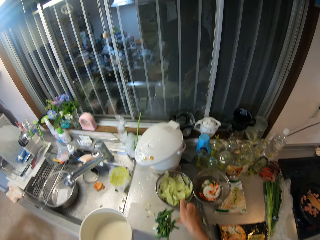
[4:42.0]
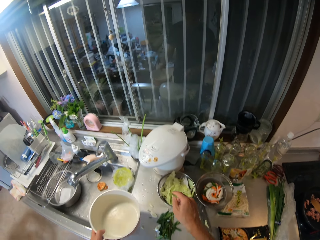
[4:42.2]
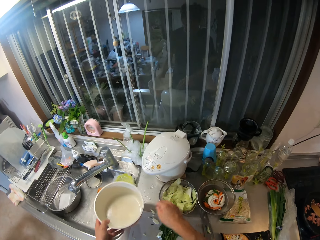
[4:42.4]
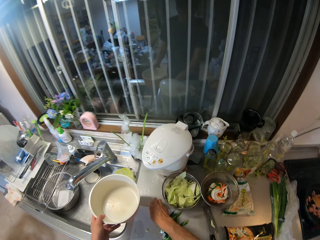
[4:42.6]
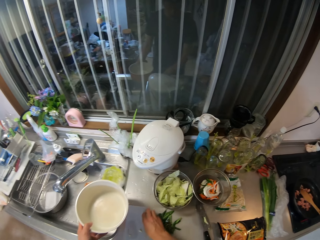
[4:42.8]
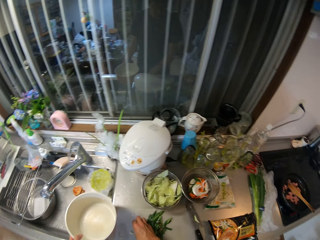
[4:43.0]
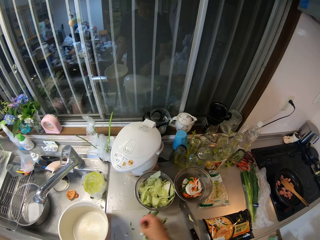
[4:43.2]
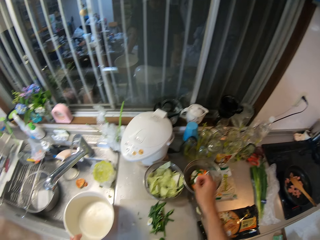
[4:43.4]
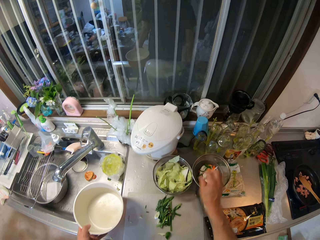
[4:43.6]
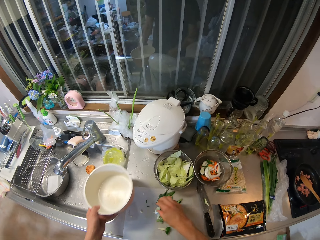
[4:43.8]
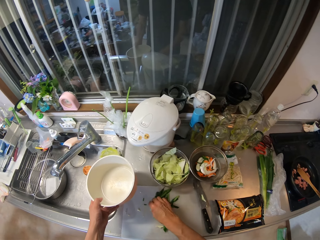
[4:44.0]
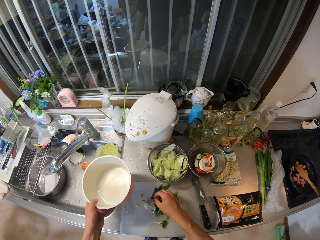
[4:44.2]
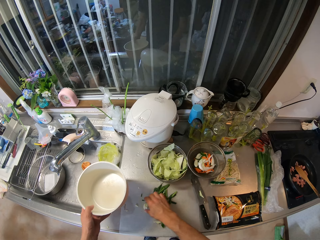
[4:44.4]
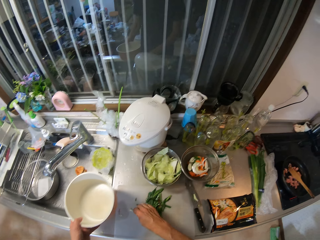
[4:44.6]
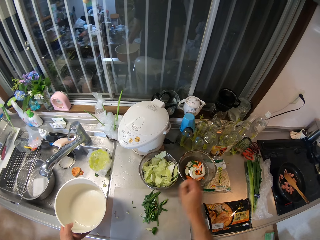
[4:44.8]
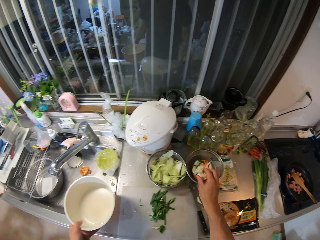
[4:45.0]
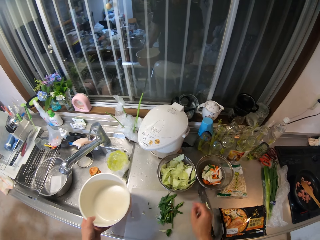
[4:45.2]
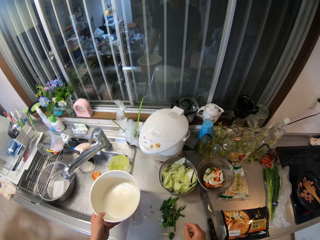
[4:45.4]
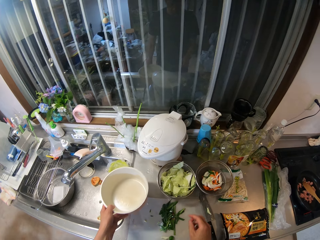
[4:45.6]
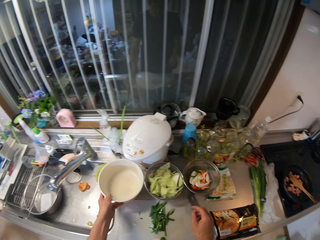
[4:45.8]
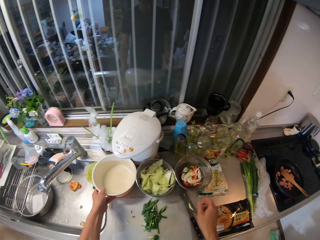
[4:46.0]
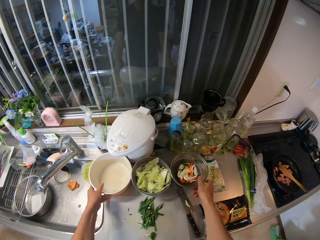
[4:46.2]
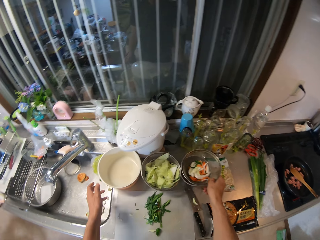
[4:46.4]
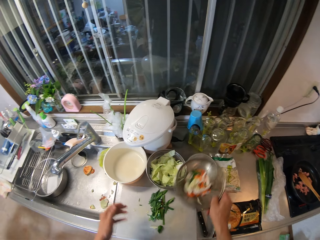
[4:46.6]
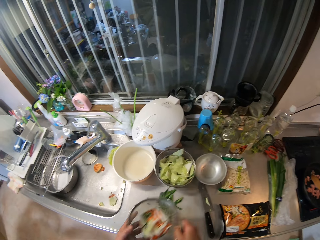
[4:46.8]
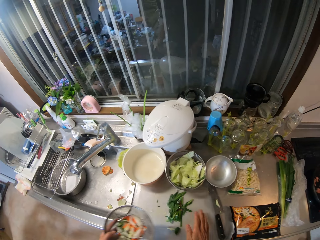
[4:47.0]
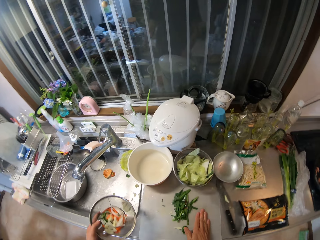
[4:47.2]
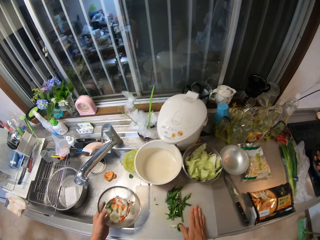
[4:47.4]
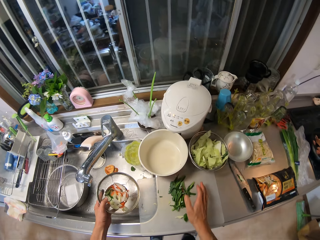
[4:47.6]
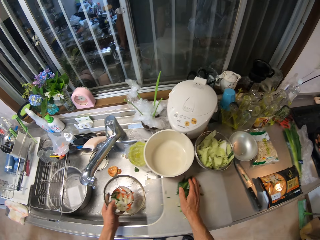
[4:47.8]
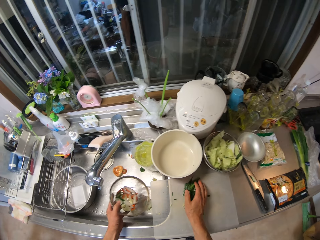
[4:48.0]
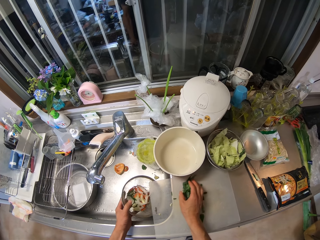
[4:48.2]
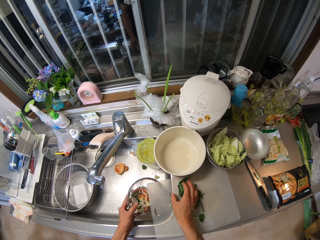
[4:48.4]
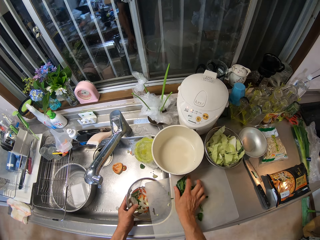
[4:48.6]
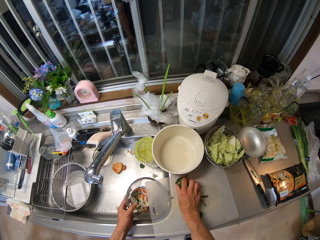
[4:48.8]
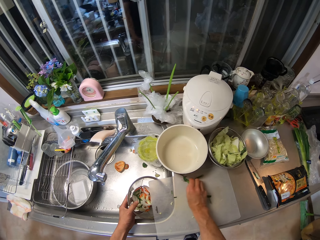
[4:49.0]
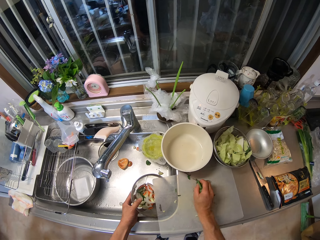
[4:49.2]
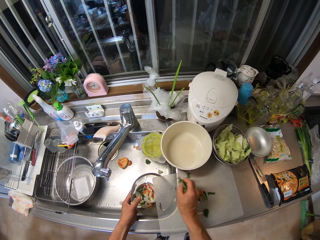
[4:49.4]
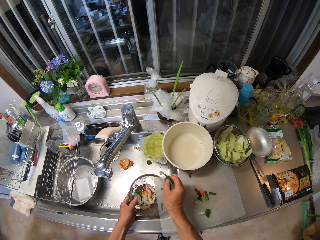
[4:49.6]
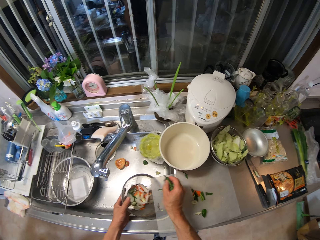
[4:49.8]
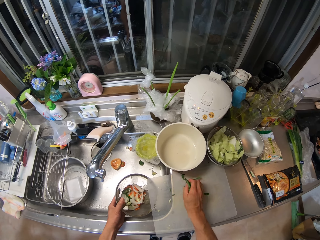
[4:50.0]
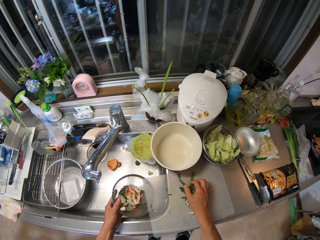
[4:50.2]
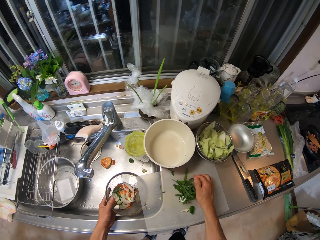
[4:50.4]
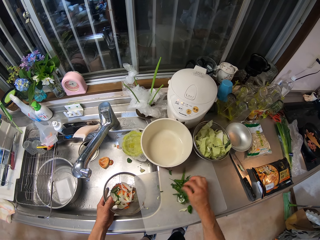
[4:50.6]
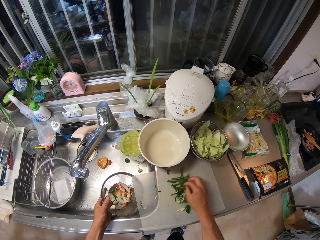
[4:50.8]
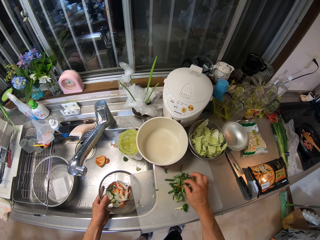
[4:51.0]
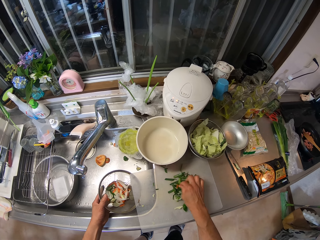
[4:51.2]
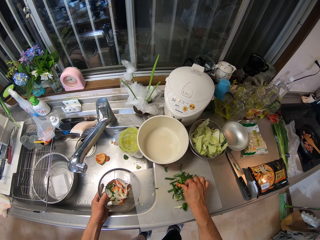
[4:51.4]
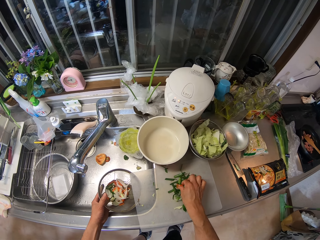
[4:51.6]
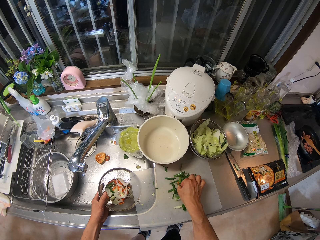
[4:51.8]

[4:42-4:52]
The camera wearer moves the sieve with cabbage on the kitchen cabinet. They pick the cabbage. They pack some veggies on the cutting board. They put the cabbage in the colander. They drop the veggies inside the sieve with veggies on the kitchen cabinet. They drop the pot on the kitchen cabinet. They pick up the sieve on the kitchen cabinet. They pour the vegetables on a cutting board inside the sieve. They hold the veggies.

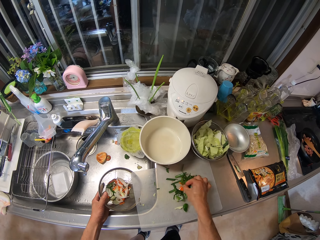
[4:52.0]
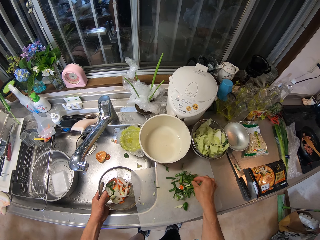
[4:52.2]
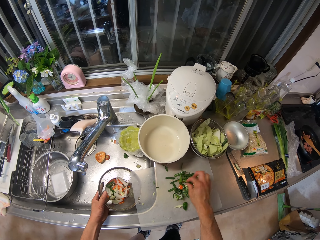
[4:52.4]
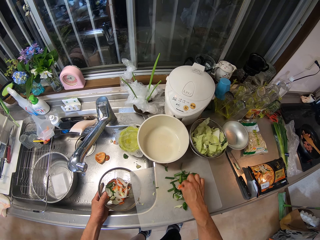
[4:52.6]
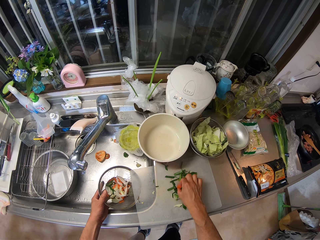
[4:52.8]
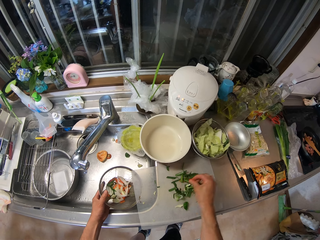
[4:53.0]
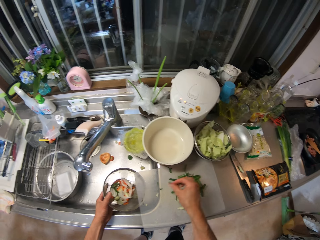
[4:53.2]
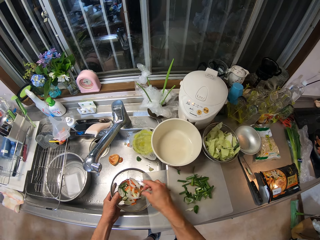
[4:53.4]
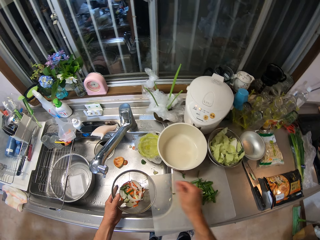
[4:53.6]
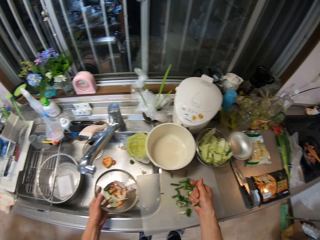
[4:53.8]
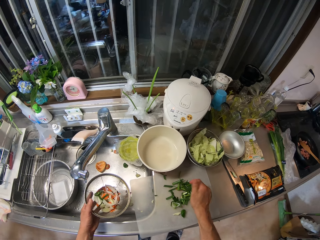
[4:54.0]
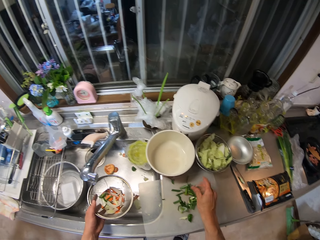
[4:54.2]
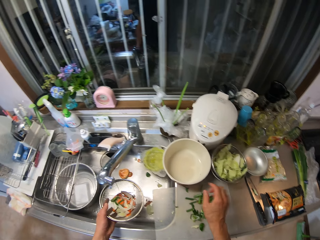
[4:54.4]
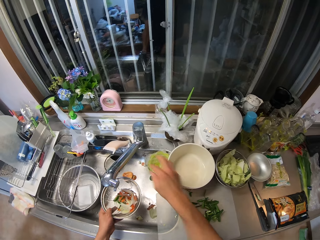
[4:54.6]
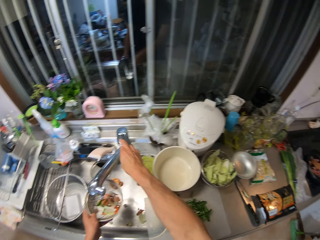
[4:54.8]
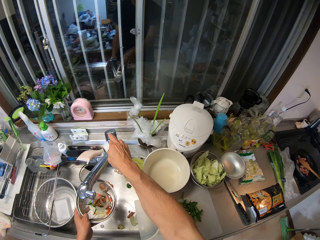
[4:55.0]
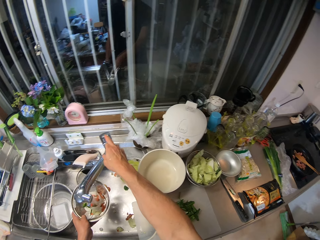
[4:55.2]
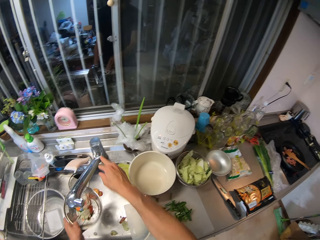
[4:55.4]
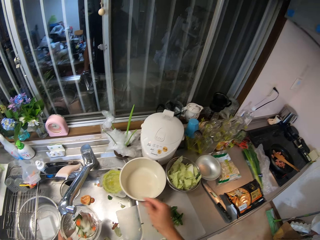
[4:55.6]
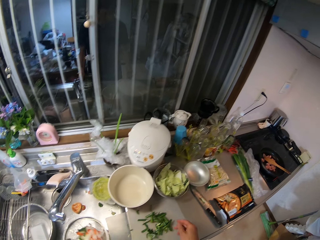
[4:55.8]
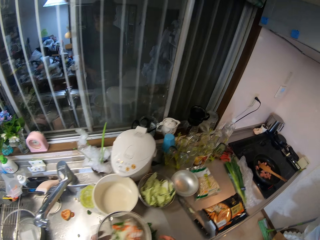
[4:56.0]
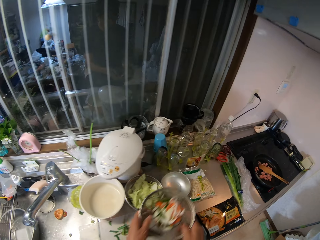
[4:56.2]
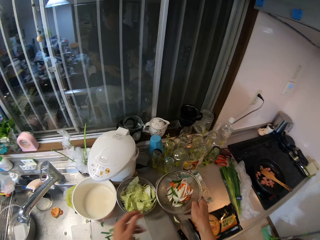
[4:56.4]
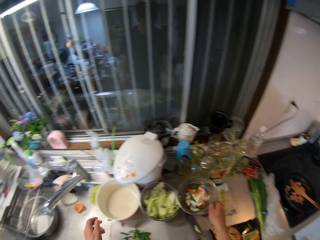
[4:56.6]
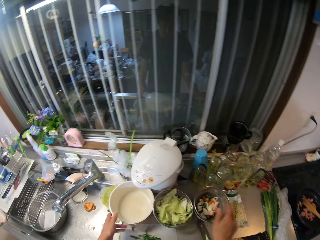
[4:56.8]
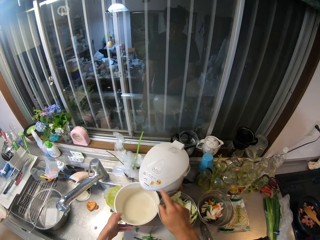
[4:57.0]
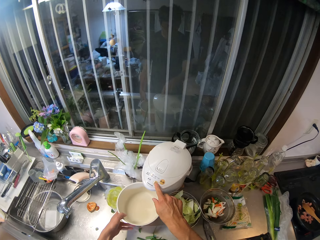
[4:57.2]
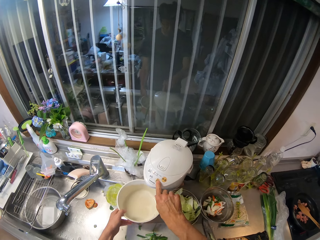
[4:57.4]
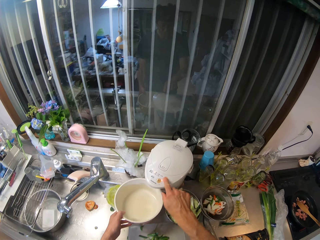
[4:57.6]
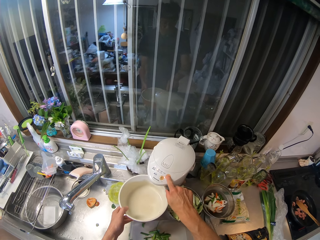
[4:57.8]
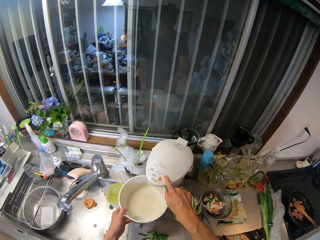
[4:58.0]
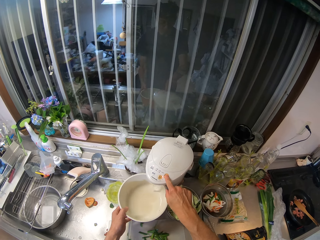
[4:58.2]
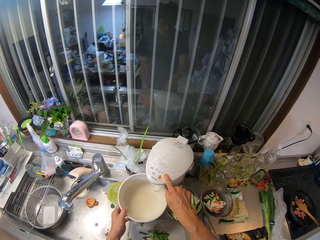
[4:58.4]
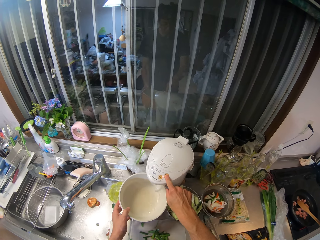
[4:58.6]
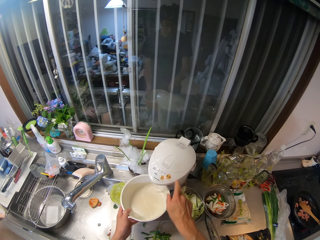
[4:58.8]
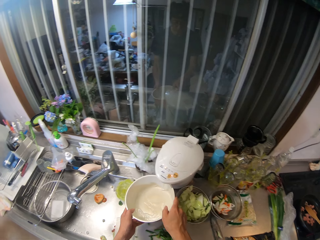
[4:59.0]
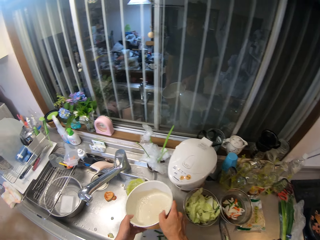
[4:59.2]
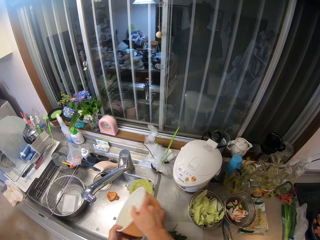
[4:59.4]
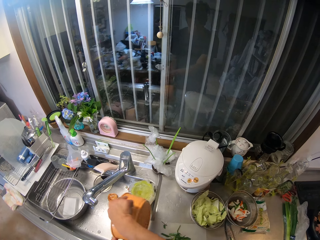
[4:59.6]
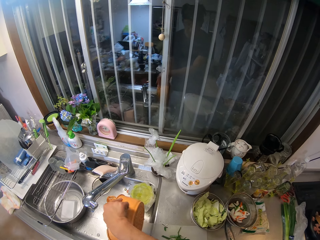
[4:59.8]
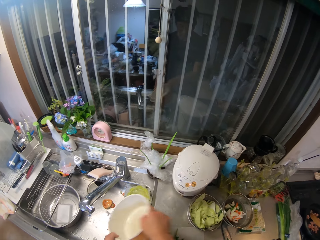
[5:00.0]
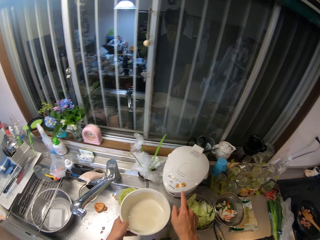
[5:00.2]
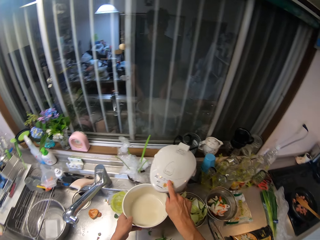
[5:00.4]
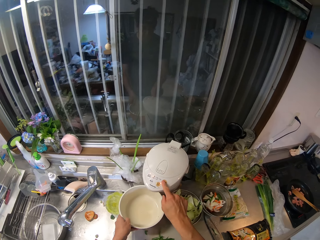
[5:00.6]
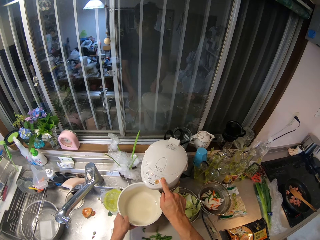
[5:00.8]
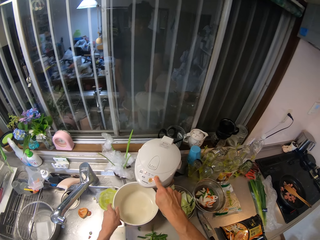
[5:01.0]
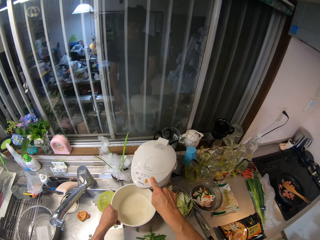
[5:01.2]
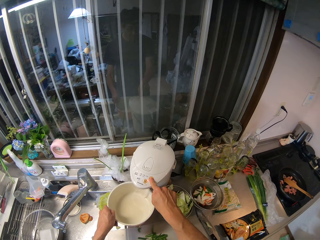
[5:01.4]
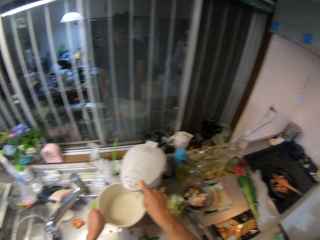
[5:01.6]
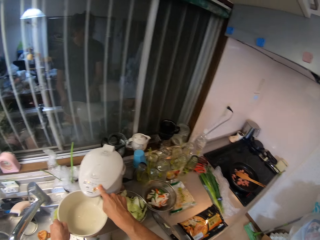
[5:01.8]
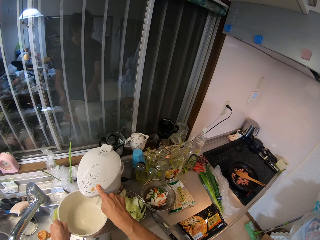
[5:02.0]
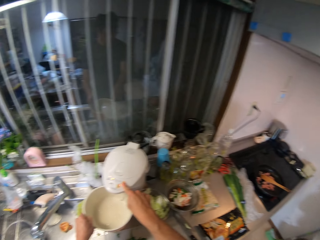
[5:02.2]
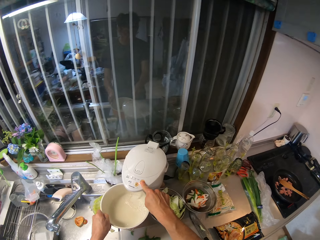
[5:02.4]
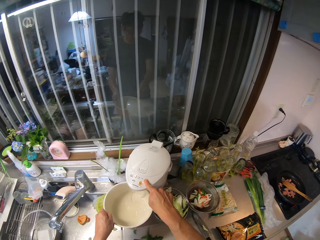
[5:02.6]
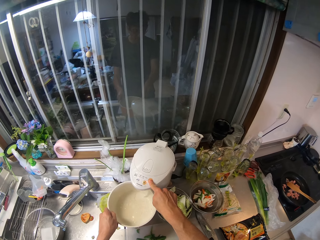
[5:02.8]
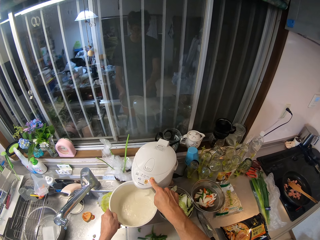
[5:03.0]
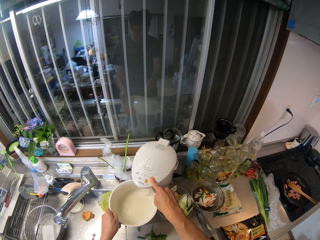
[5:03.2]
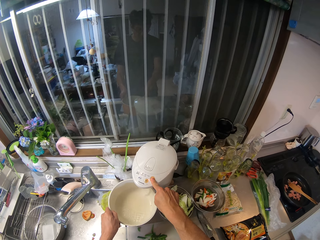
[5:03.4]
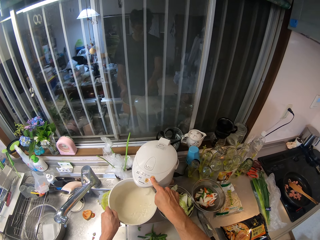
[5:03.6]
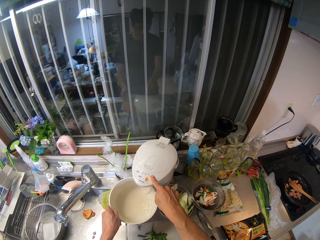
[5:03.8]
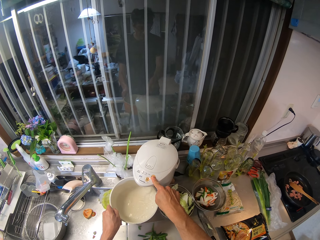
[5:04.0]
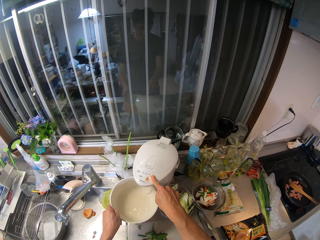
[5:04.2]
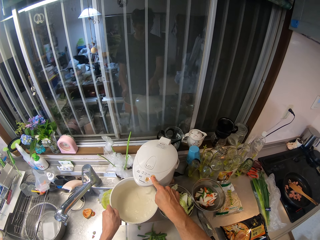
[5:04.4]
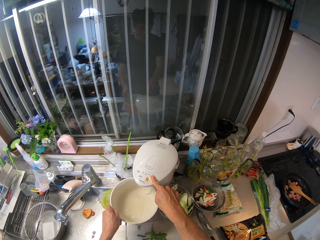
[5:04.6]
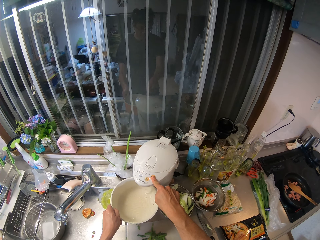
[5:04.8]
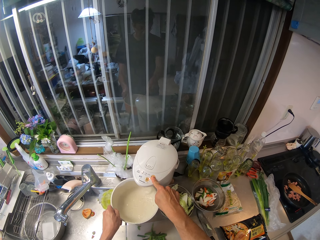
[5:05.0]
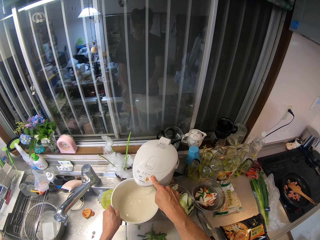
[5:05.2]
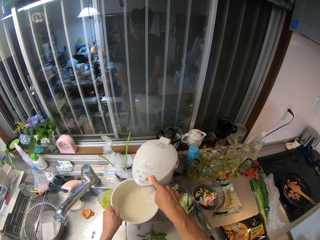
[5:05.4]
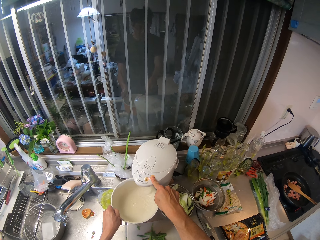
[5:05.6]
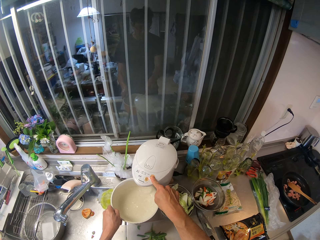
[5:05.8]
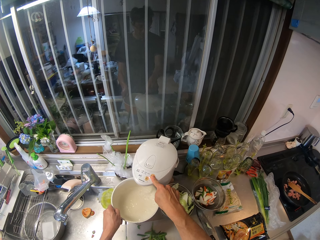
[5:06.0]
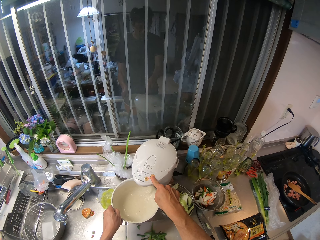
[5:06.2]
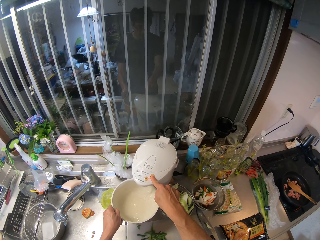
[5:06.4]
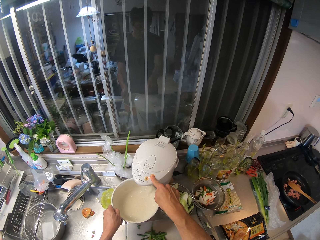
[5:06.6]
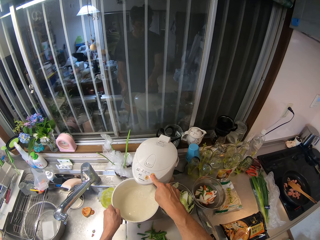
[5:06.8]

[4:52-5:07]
The camera wearer picks up veges. They put the veges in a sieve. They switch on the tap in the kitchen basin and switch off the tap in the kitchen basin. They drop the sieve back on the kitchen cabinet. They press the electric kettle. They pour water from the electric kettle in a bowl. They pour the water inside the kitchen basin. They press the kettle. They pour water from the electric kettle in the bowl.
